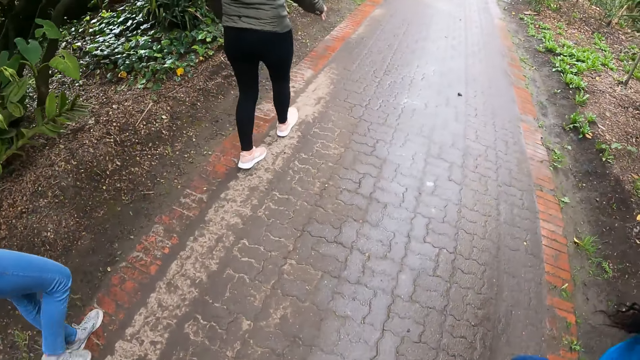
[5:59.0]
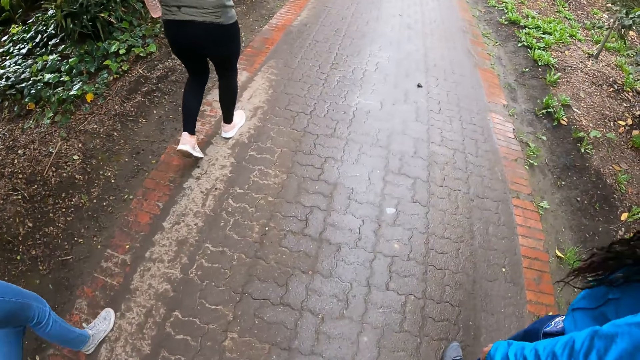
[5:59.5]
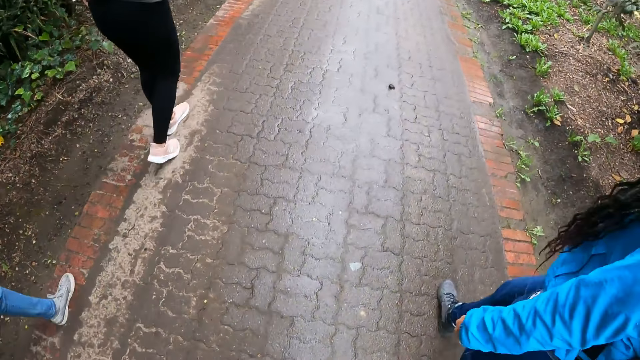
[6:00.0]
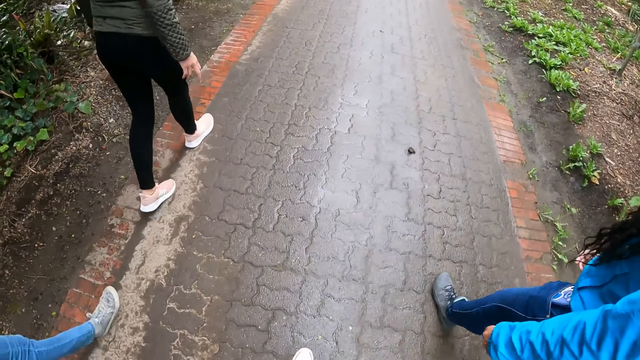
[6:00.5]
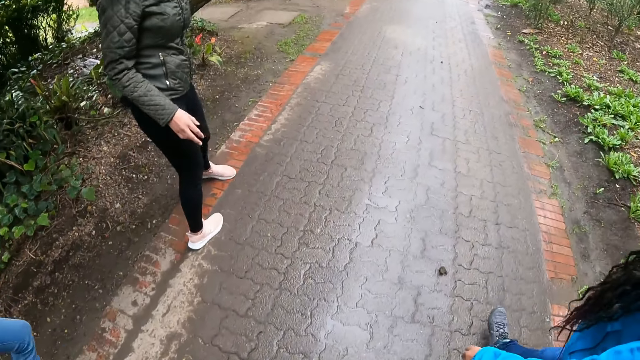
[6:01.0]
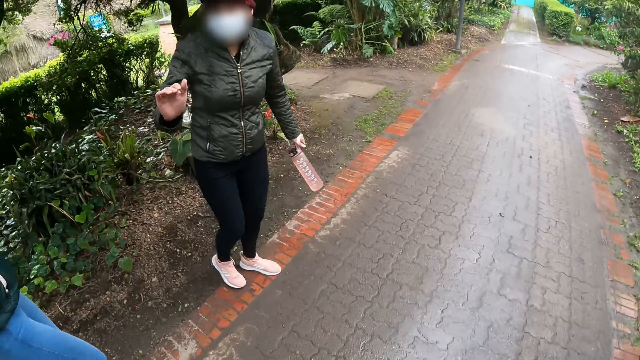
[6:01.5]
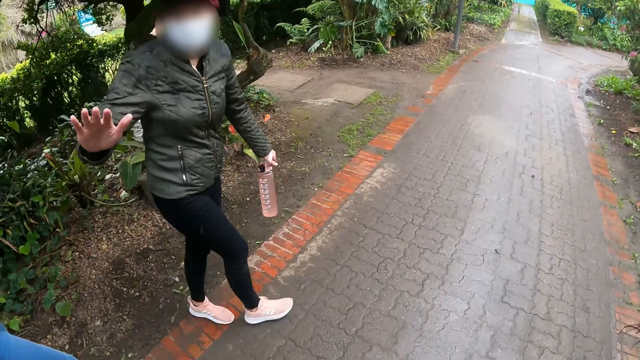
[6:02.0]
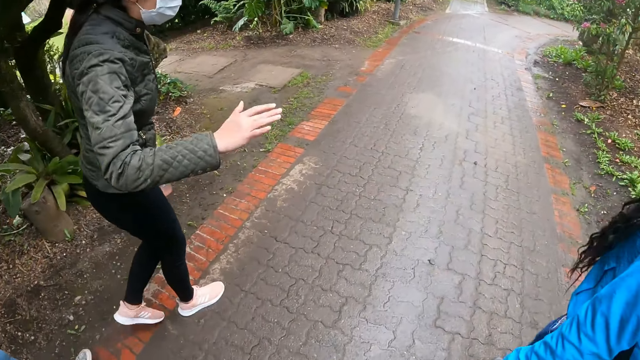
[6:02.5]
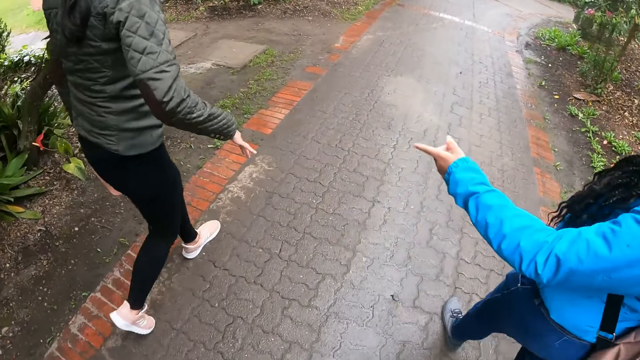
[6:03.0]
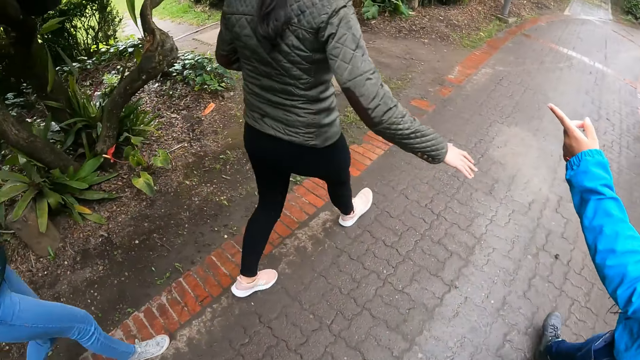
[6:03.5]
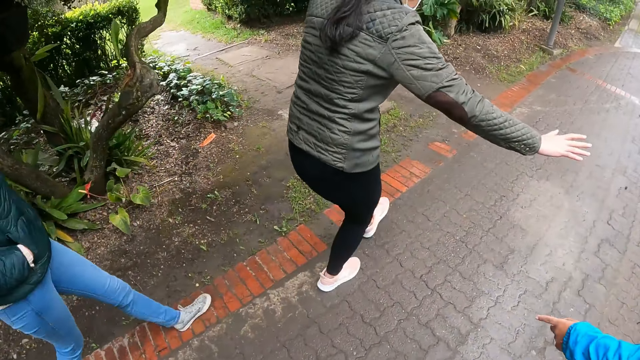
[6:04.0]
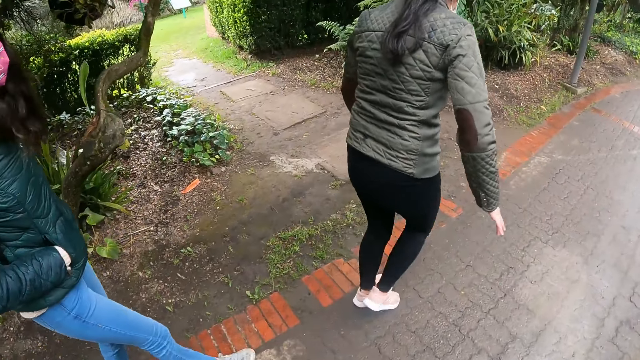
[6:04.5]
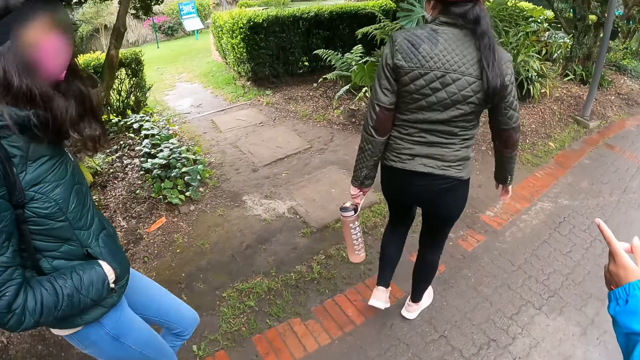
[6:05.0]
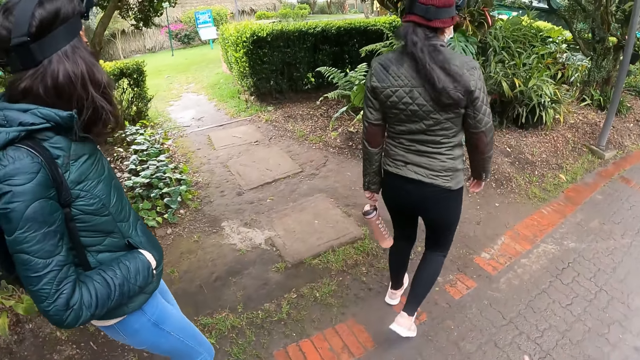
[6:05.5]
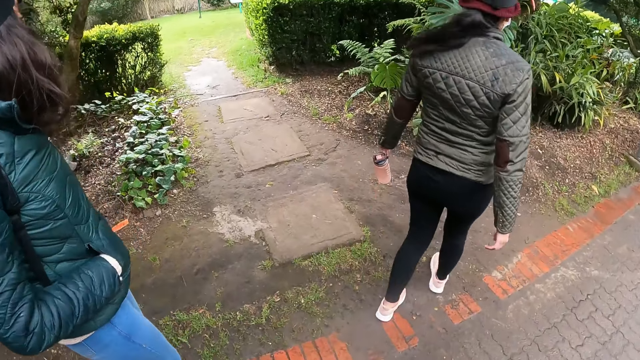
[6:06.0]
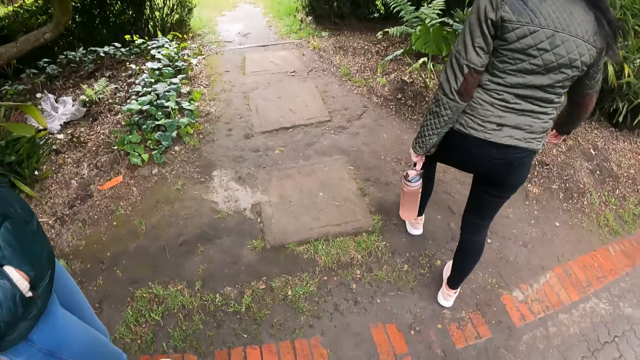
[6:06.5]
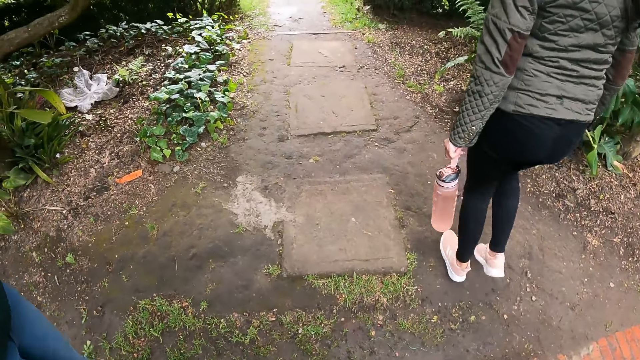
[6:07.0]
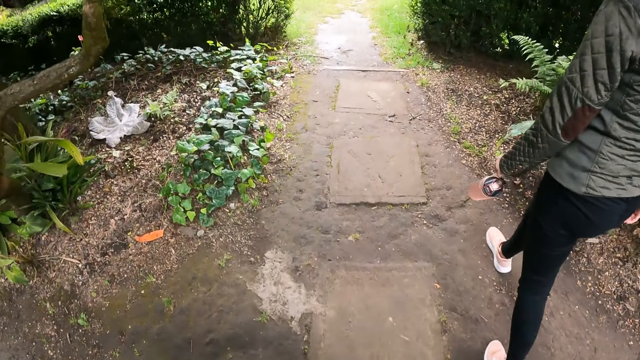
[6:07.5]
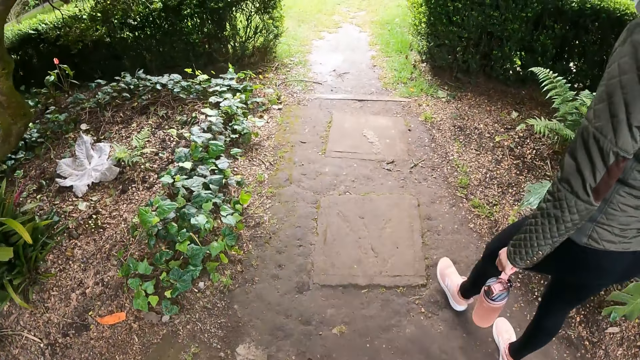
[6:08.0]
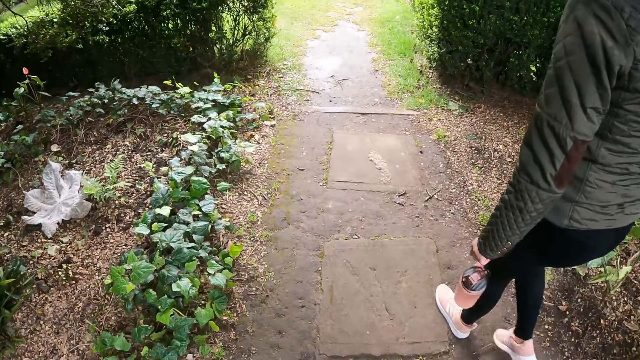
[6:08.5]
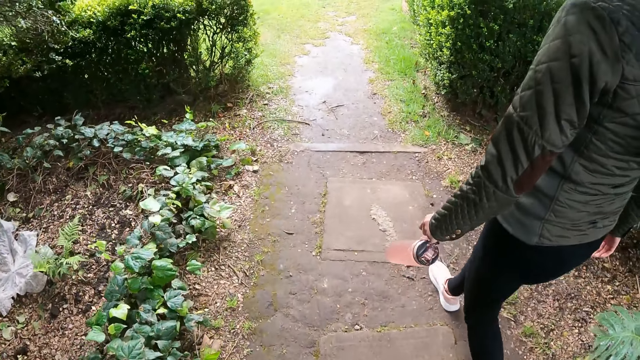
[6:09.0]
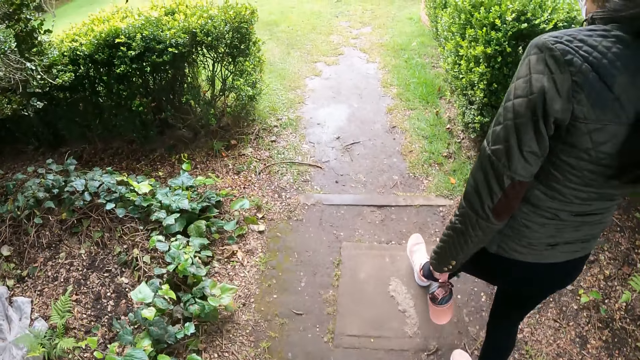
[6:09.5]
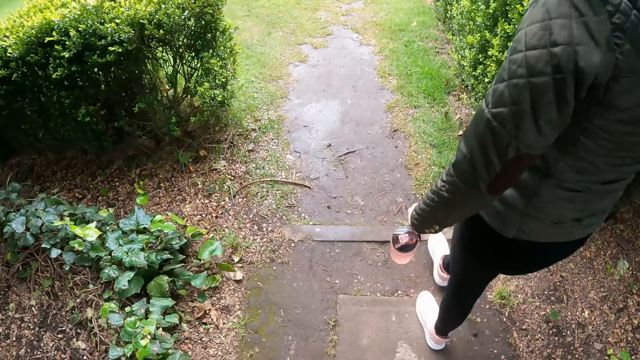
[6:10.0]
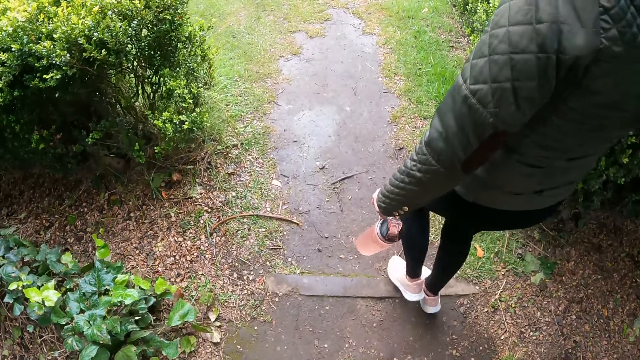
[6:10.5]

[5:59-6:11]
A lady lifts her hand. The lady drops her hand. The lady walks. The lady waves her hand. The lady drops her hand. The lady stretches her hand. The lady drops her hand. Another lady points a finger. The other lady drops her hand. The camera wearer walks.

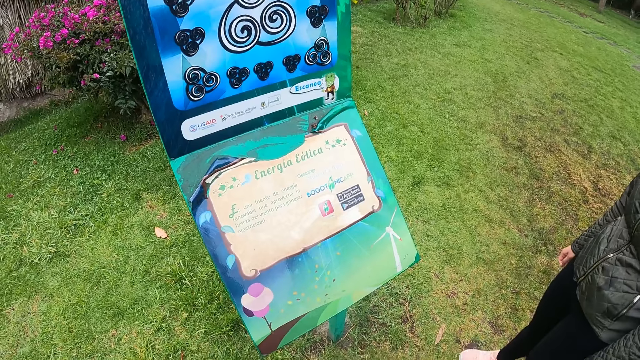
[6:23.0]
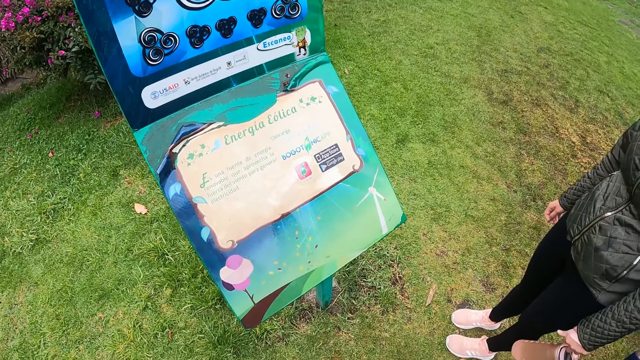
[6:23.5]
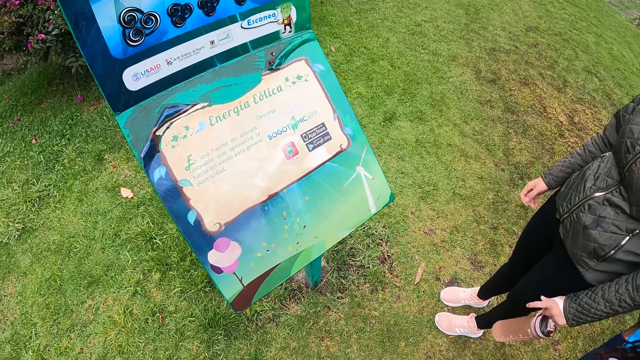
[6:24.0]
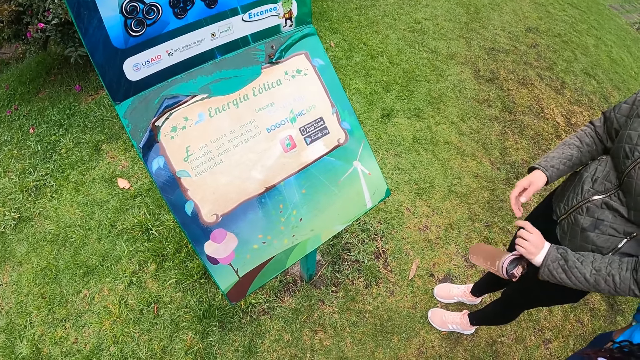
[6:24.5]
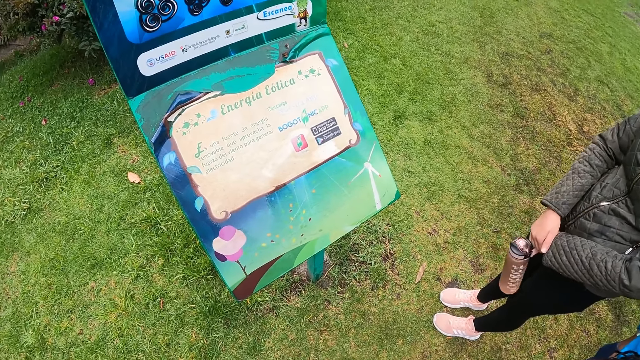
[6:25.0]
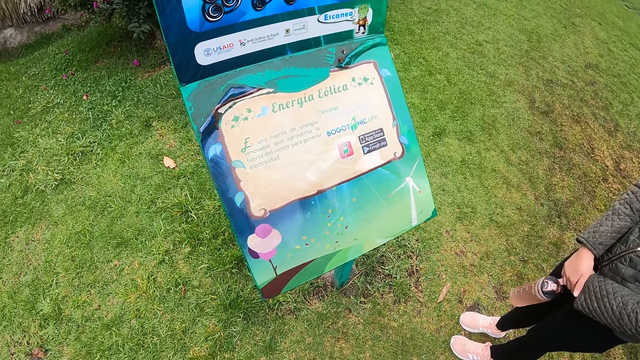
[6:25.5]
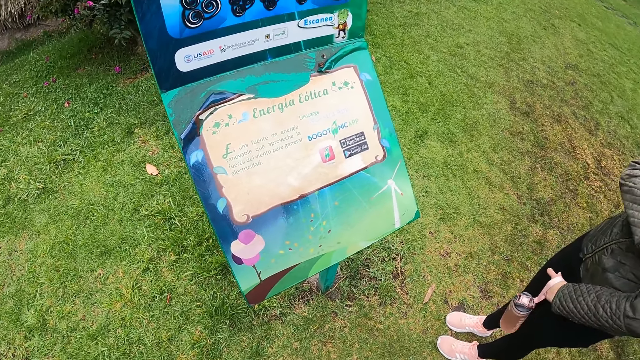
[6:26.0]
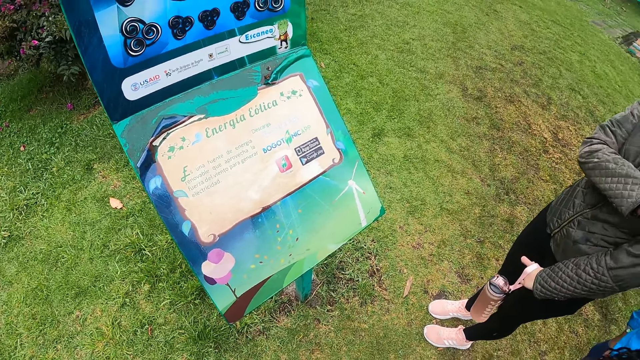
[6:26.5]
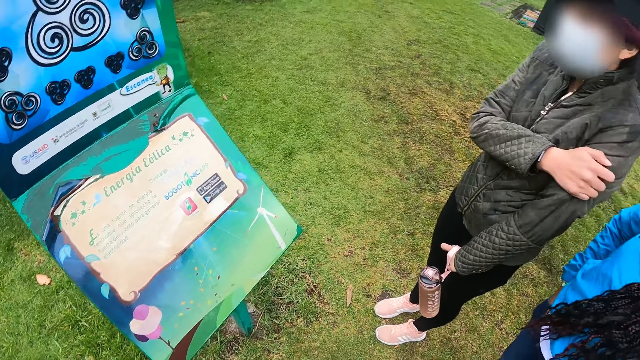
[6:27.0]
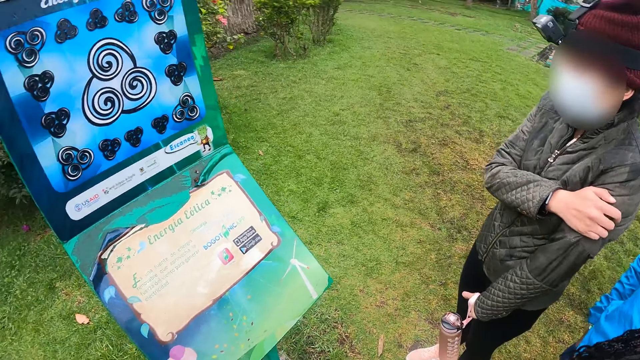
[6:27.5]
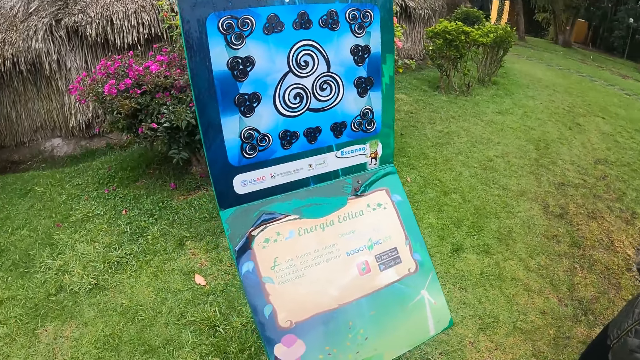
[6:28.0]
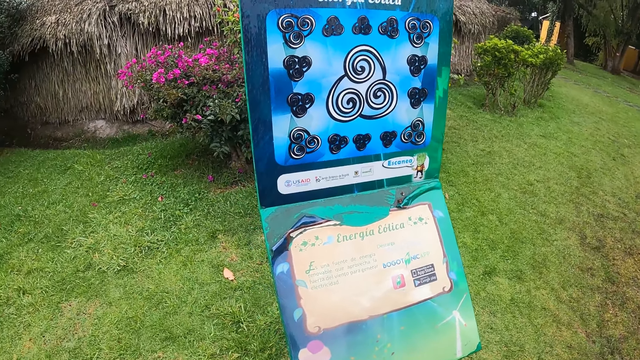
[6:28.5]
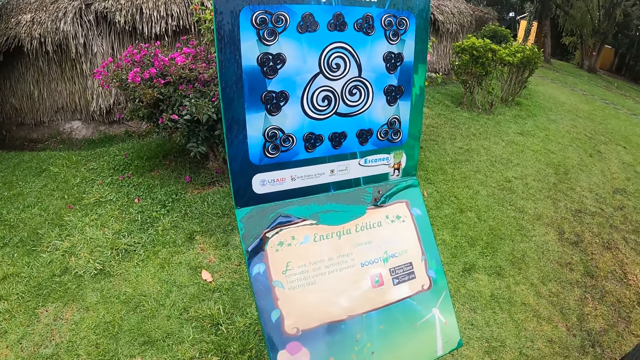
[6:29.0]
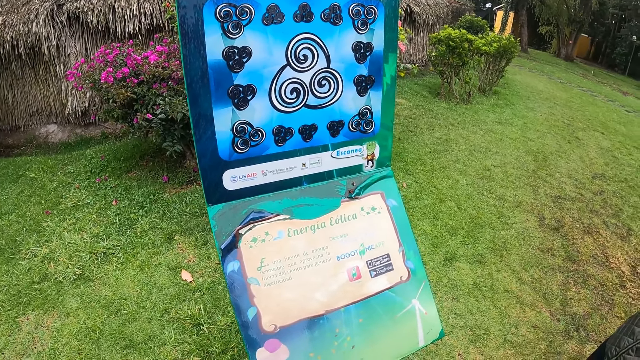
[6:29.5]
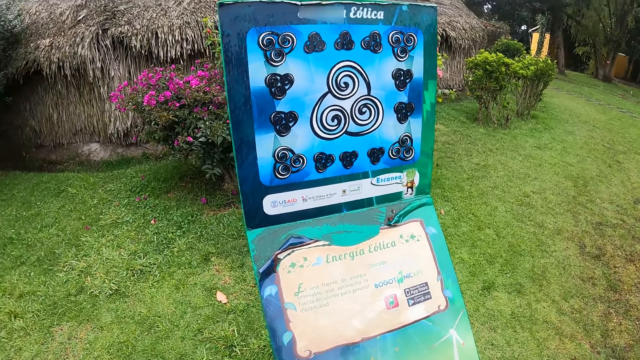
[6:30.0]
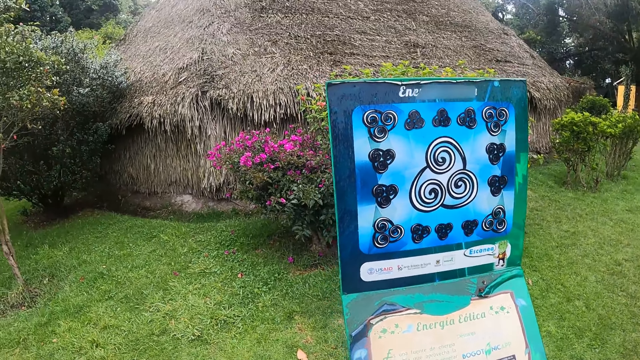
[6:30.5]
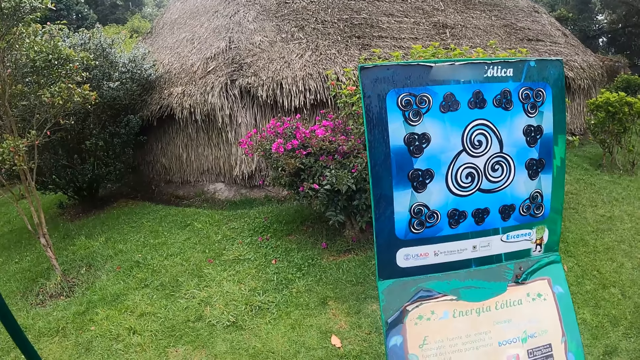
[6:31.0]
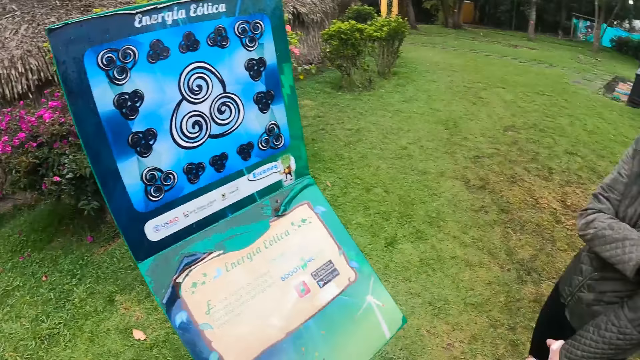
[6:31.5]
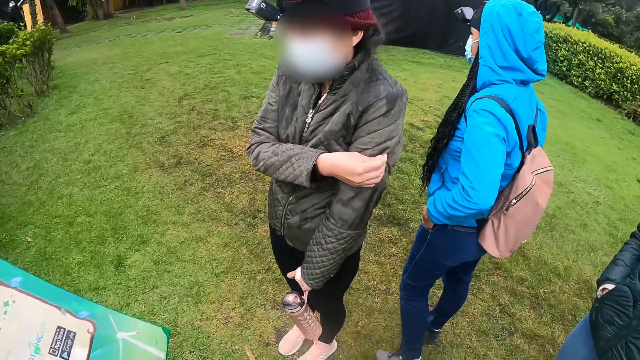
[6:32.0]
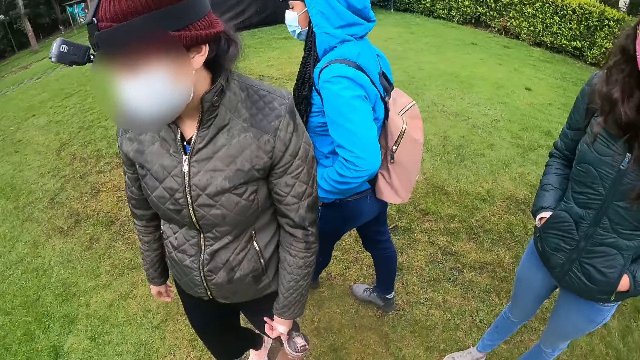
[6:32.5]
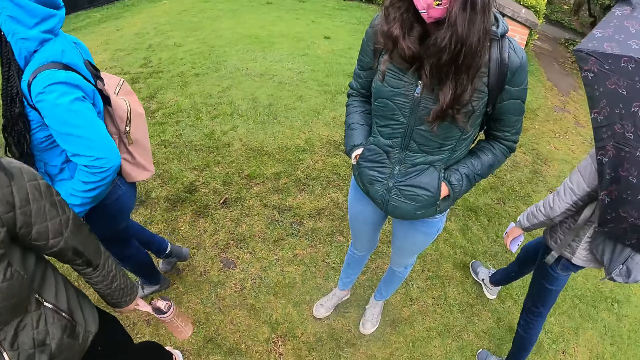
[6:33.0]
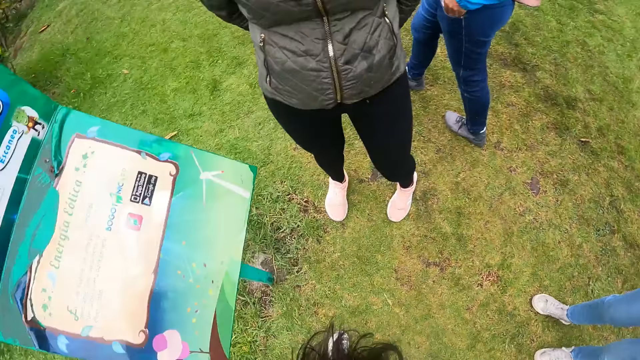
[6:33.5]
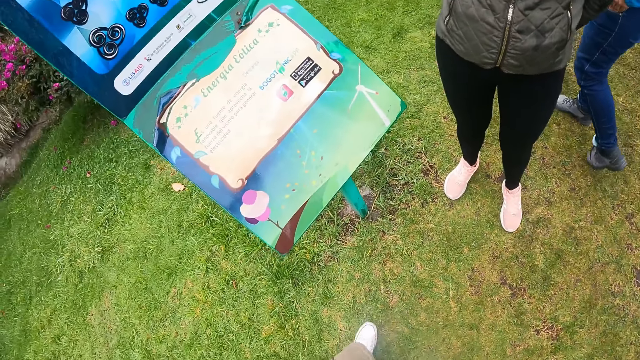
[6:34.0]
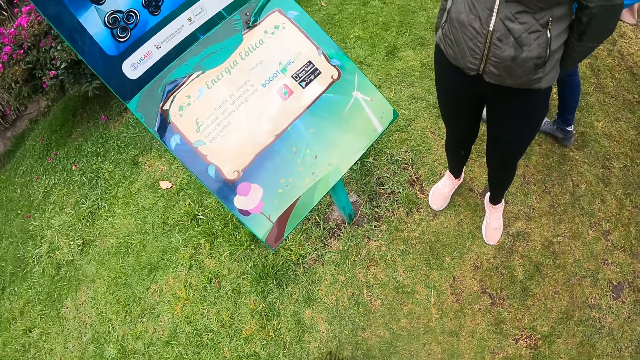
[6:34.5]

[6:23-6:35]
A lady puts her hands together. The lady scratches her left arm with her right hand. The lady drops down her hand. The camera wearer looks around.
